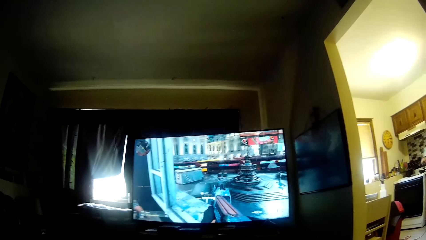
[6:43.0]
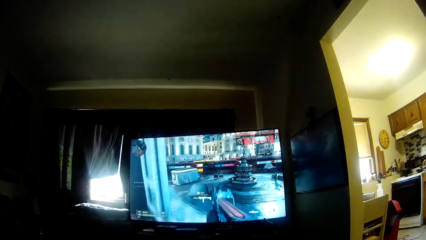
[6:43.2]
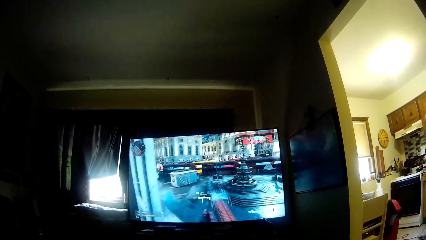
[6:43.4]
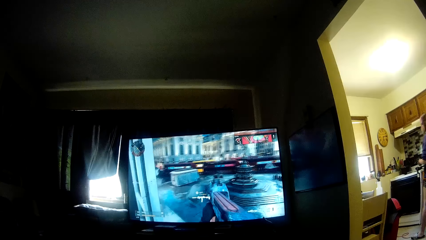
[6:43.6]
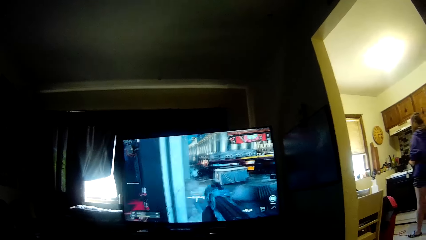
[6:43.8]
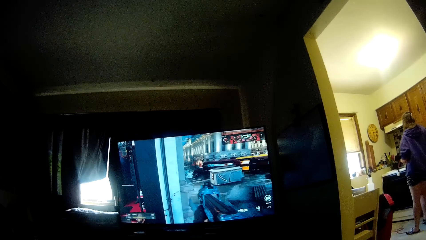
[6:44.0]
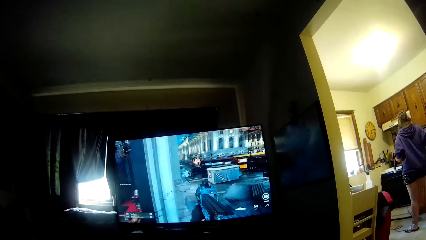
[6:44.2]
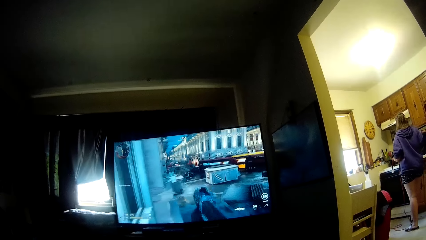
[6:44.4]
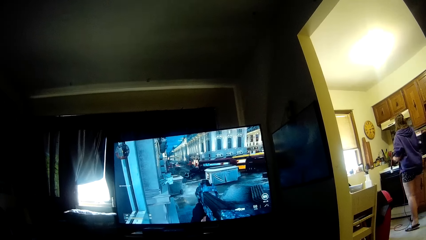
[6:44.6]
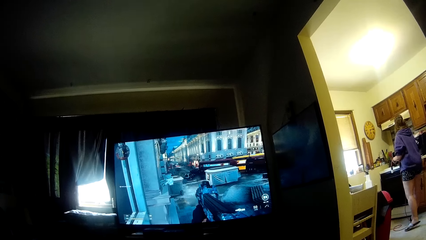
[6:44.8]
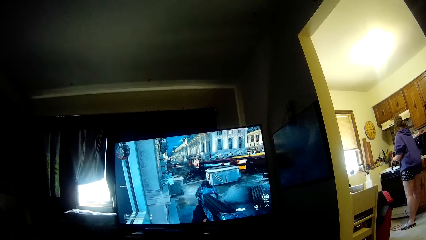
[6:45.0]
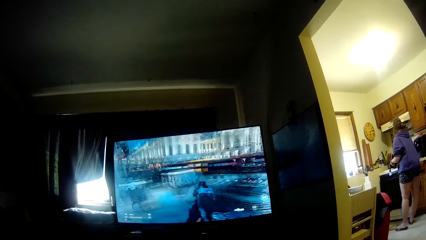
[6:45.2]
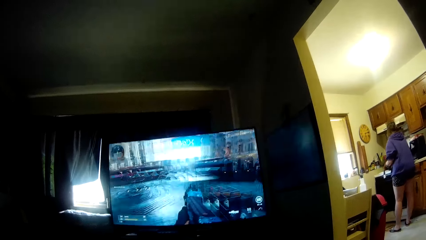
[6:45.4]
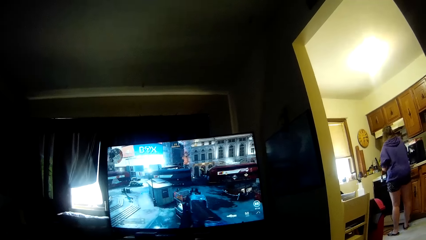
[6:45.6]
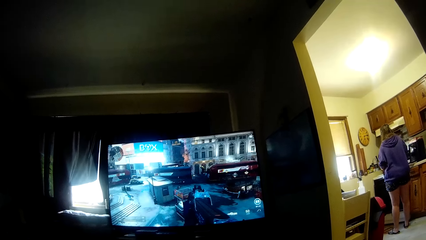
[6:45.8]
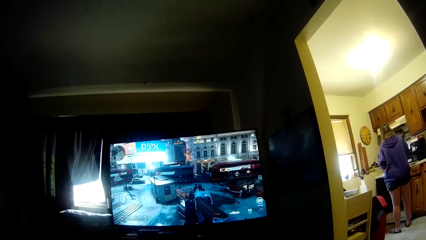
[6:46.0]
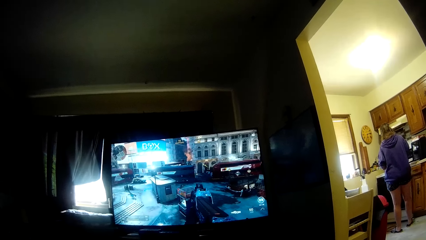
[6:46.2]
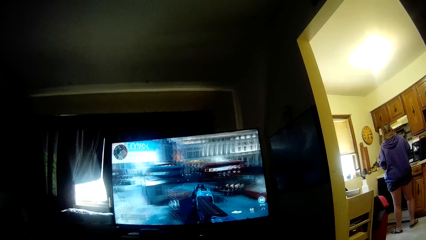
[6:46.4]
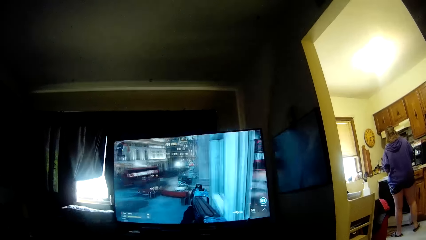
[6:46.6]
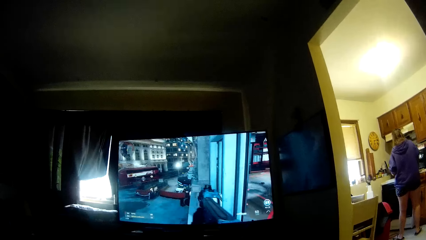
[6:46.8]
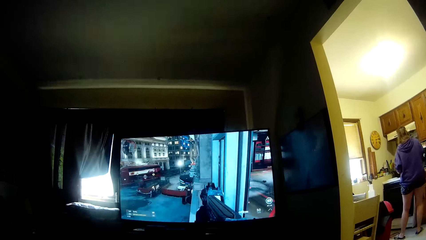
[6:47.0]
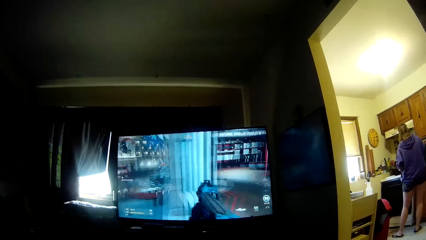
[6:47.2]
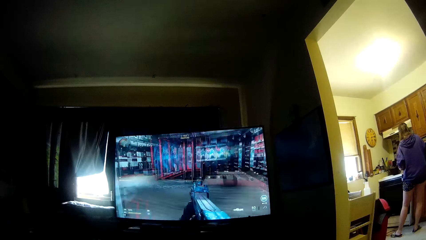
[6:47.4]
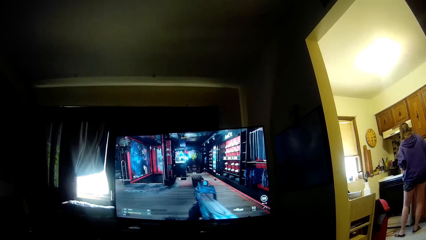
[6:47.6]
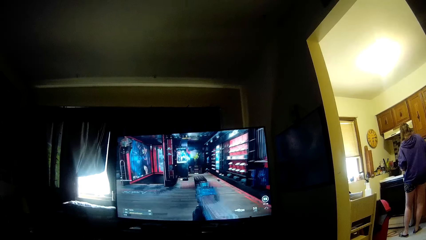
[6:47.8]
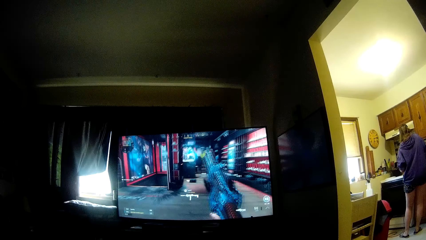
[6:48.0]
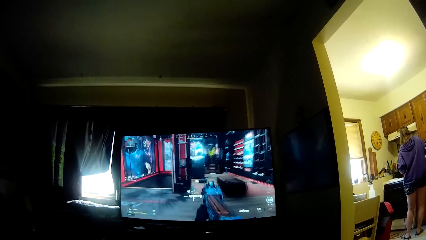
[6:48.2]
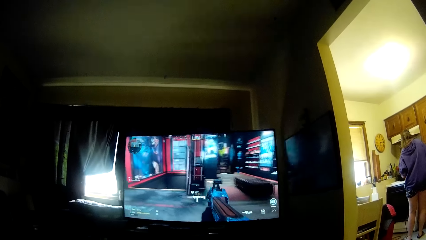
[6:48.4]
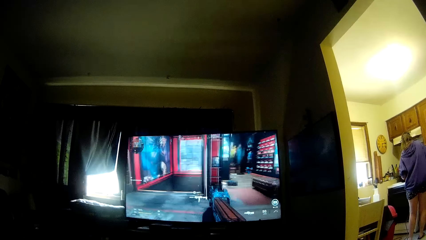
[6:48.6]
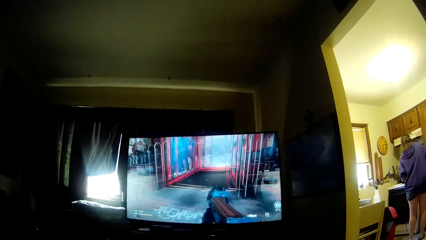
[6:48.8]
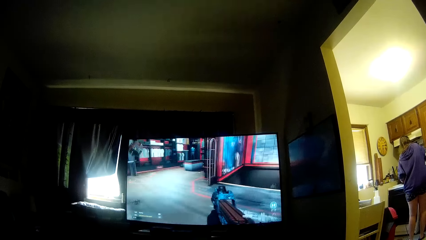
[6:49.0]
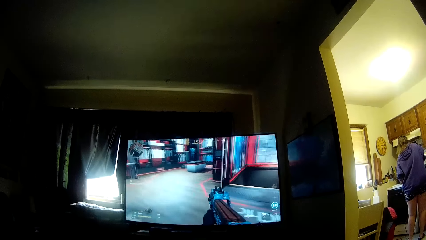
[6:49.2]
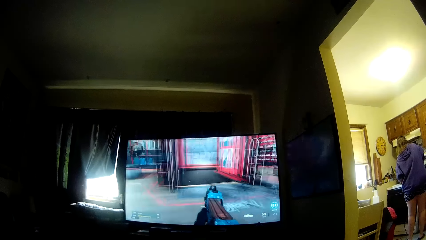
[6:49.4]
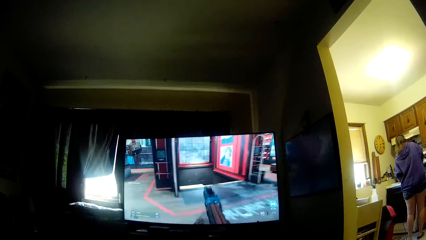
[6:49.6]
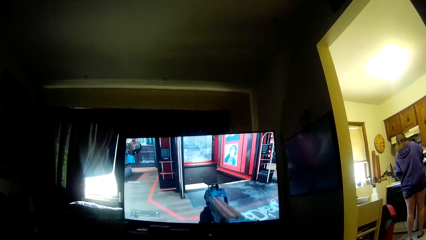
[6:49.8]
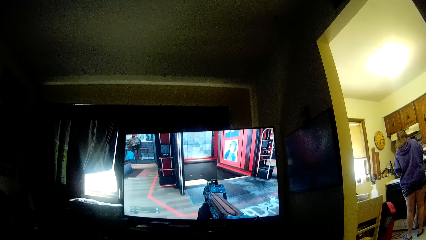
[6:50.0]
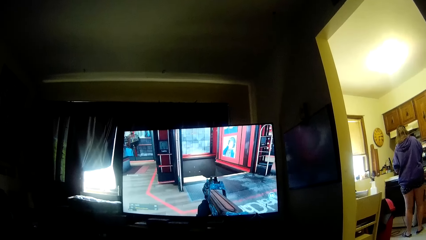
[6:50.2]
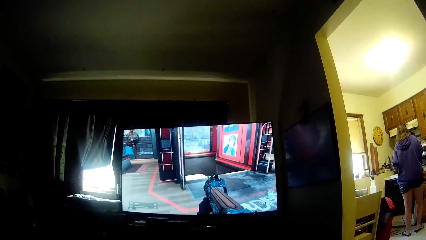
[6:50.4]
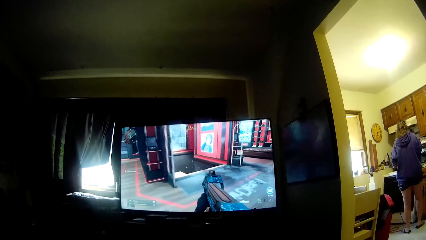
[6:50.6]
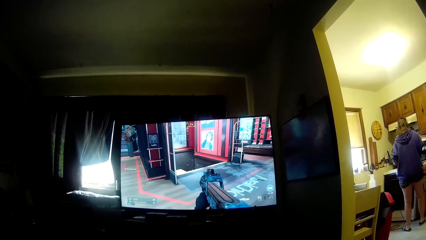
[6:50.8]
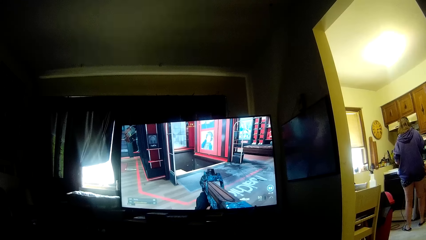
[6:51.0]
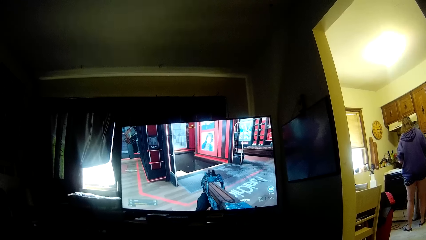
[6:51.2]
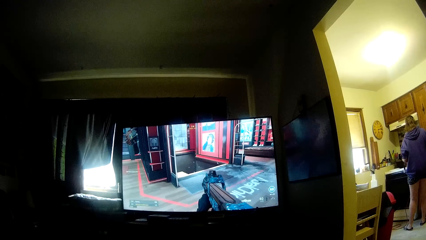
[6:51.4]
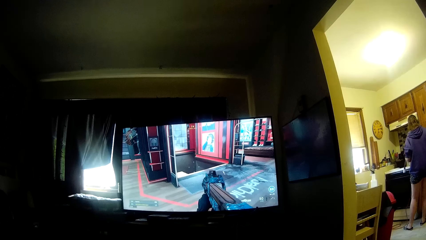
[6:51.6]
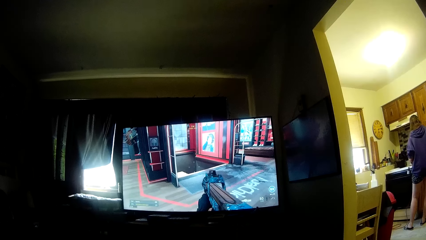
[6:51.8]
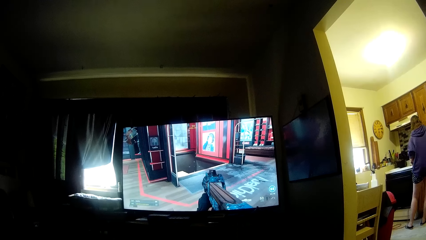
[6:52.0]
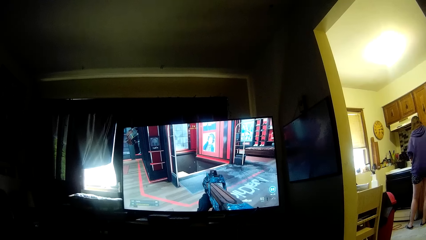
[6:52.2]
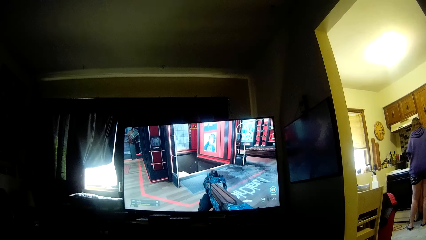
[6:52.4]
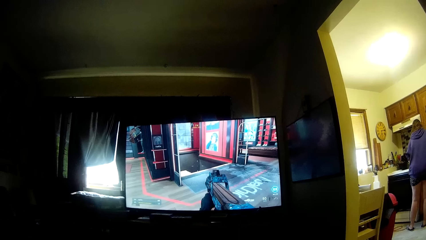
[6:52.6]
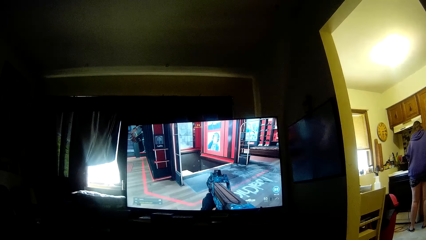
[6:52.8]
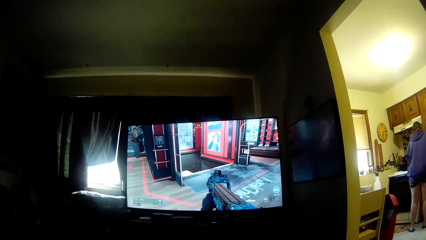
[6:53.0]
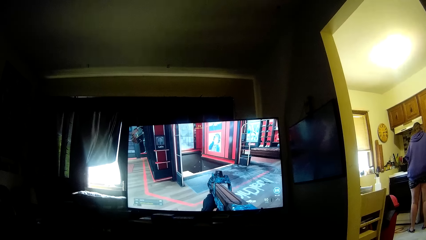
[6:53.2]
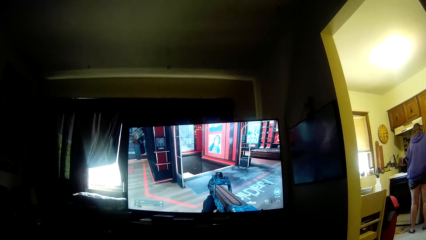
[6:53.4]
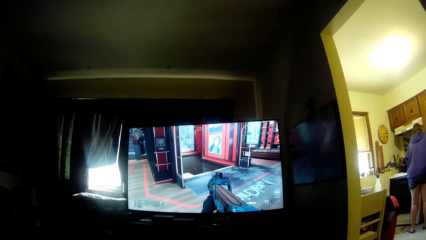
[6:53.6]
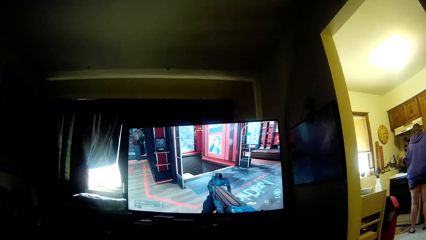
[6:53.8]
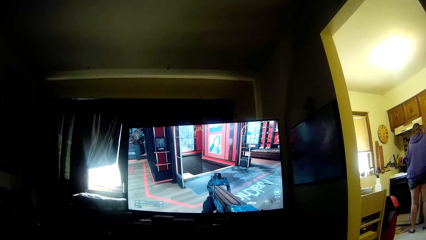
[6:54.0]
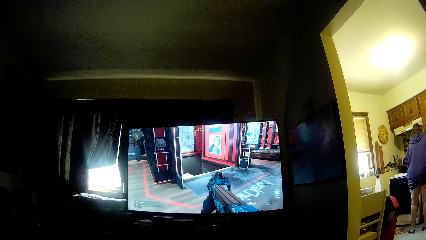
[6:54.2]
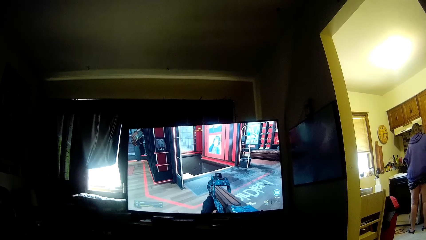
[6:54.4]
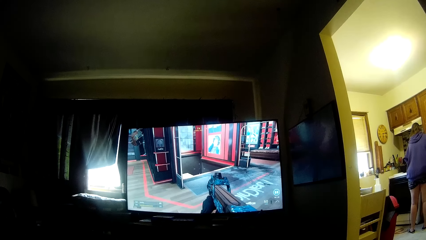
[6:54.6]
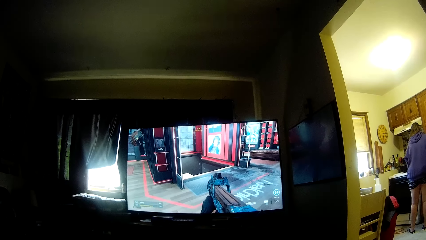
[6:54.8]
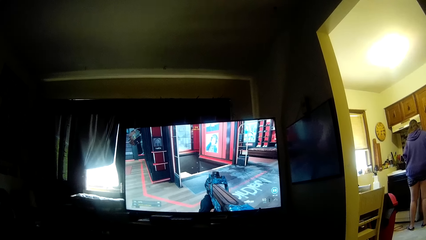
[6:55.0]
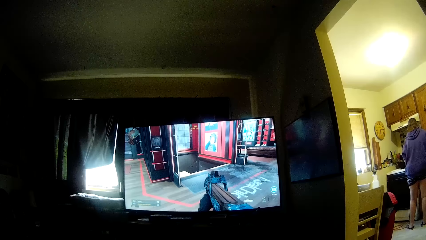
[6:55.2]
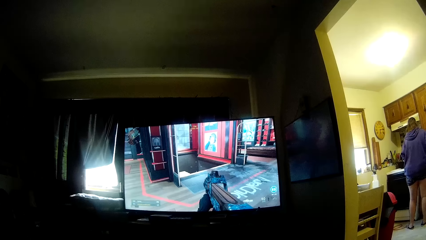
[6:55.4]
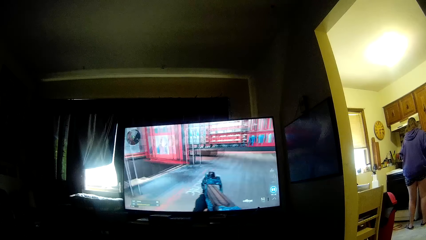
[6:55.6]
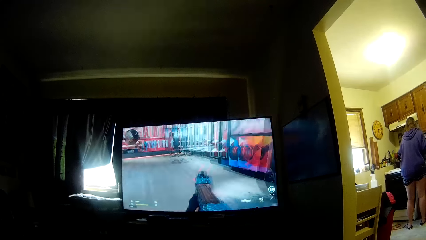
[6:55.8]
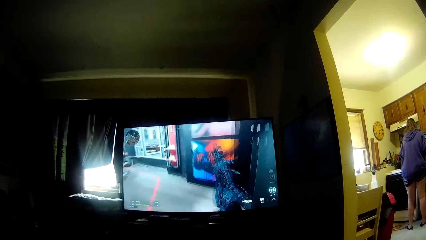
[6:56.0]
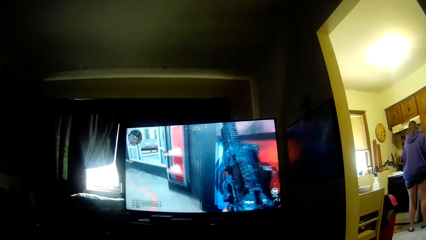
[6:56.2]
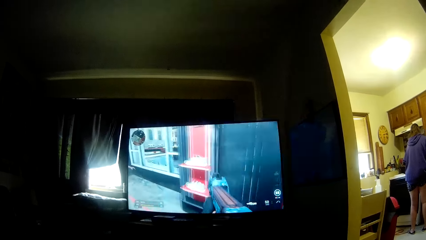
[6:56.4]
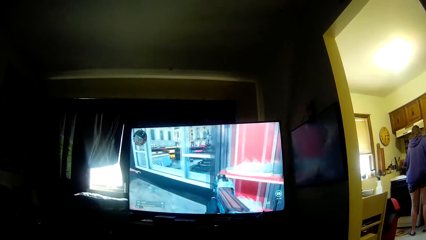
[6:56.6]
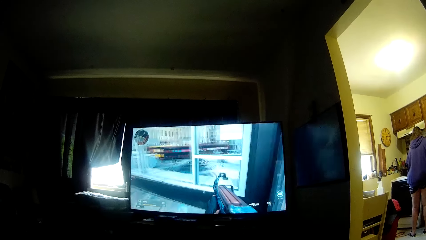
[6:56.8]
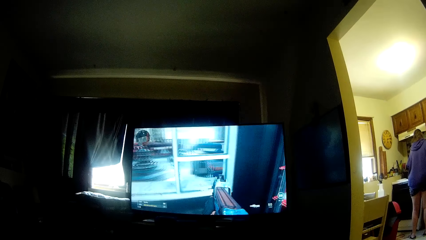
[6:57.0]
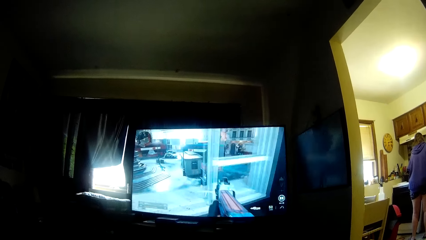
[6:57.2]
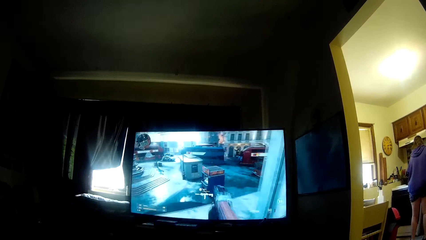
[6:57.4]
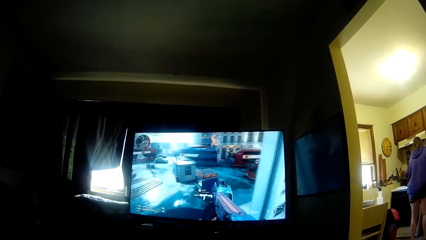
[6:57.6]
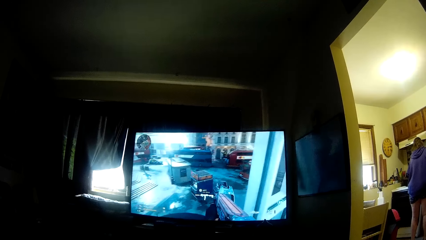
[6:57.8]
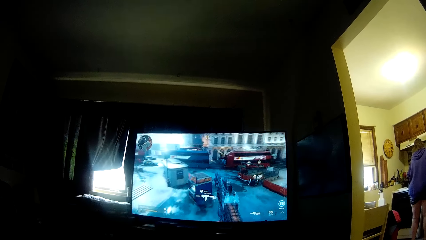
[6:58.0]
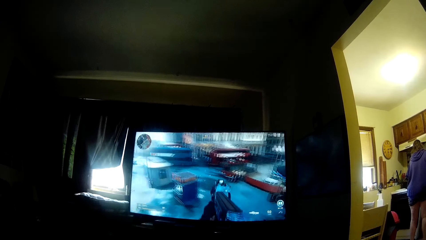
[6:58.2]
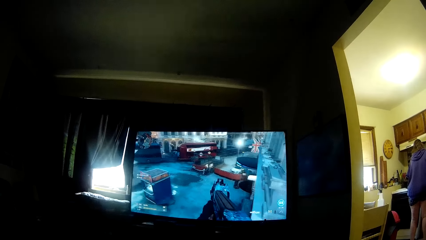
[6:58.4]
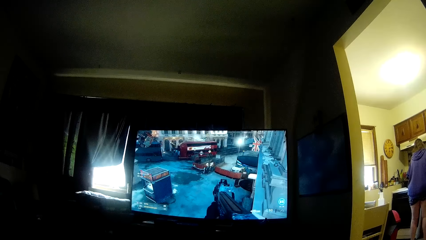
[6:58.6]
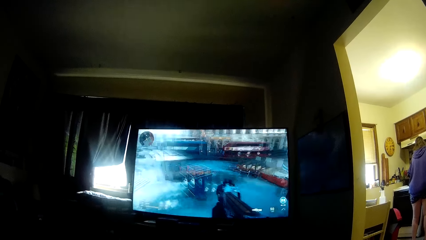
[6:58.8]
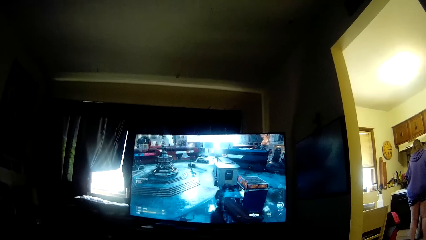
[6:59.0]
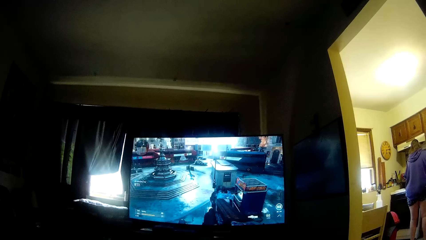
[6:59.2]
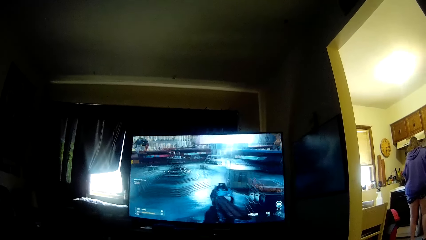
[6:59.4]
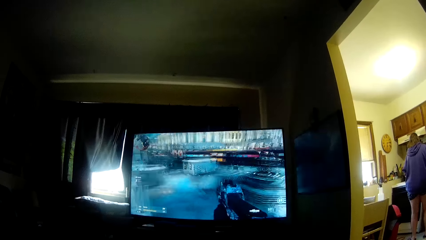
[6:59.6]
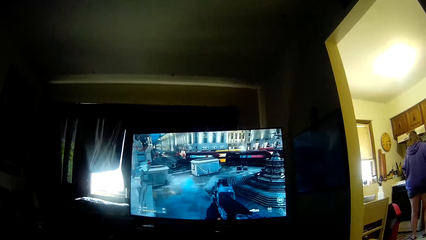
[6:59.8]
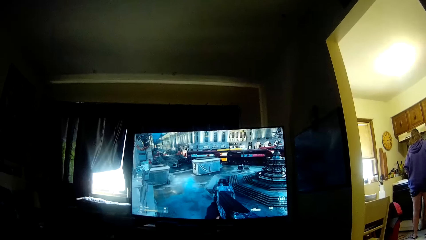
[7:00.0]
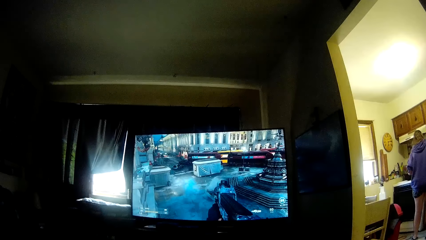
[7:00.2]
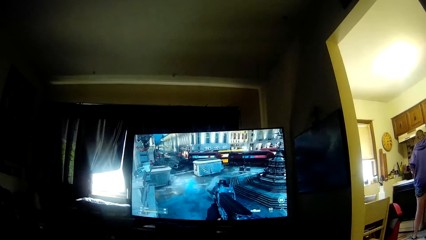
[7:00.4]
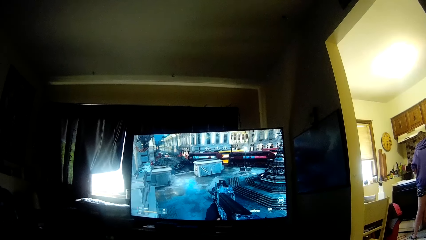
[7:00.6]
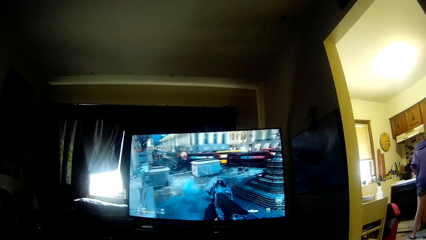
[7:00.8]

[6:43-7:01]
A woman moves to pick something. The woman adjusts the wire by a sink. The camera wearer is playing a video game.
